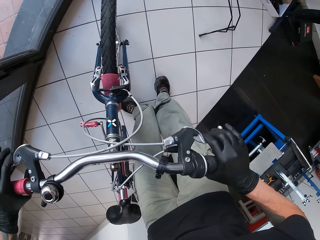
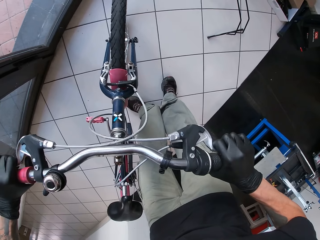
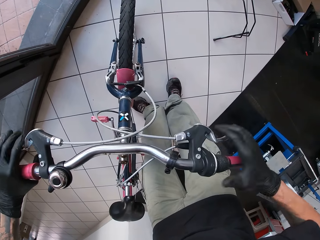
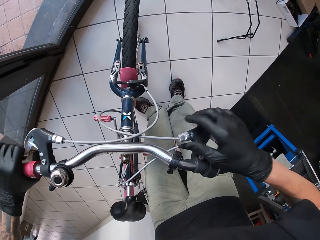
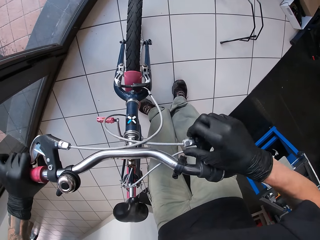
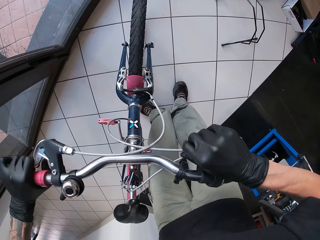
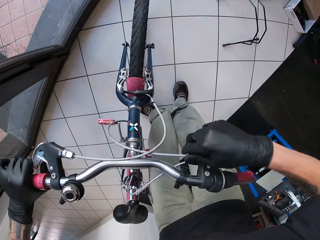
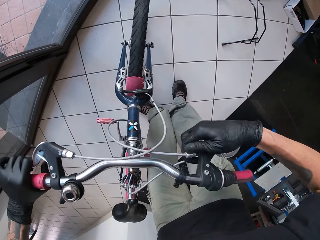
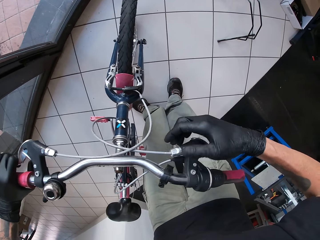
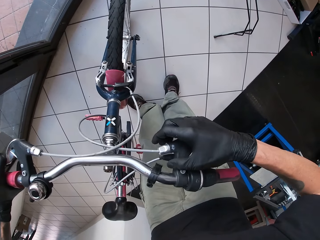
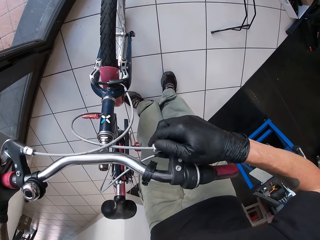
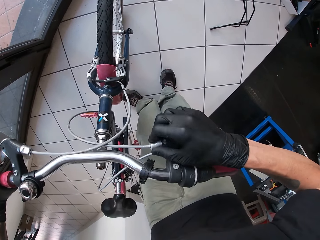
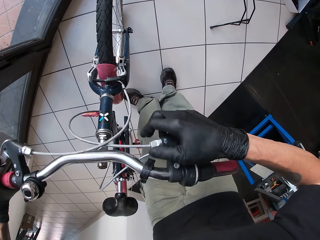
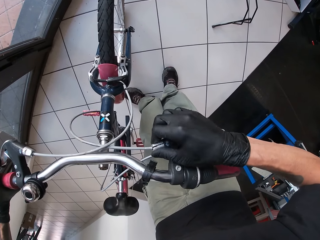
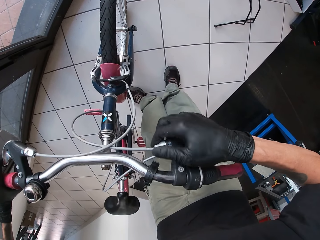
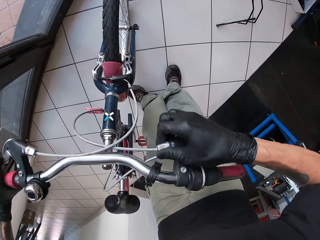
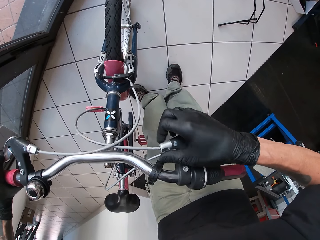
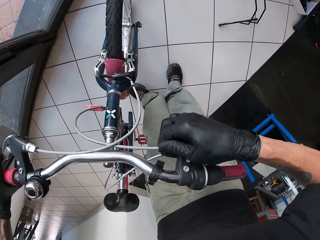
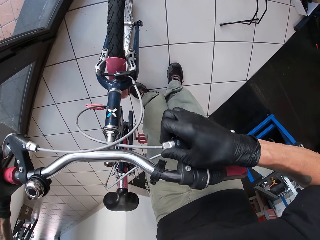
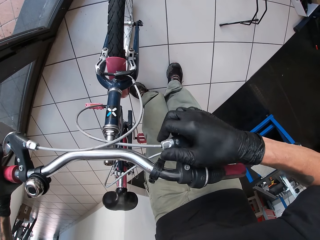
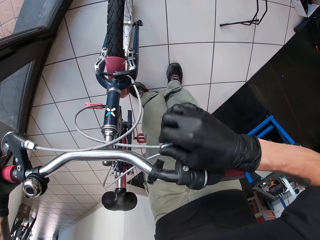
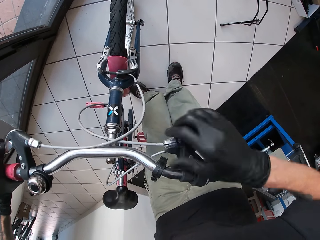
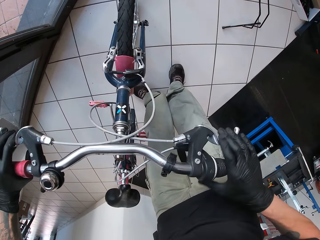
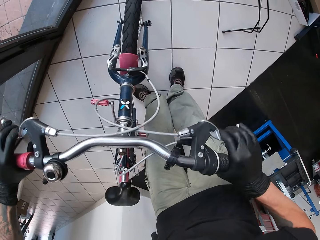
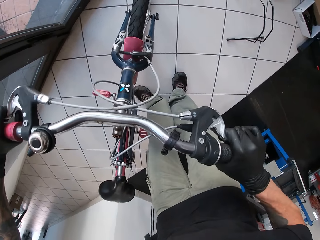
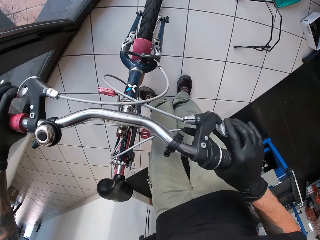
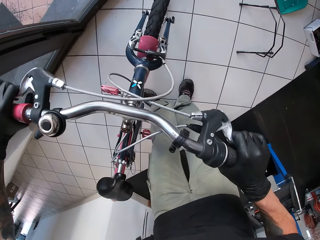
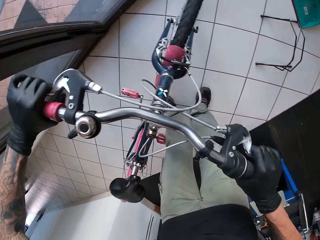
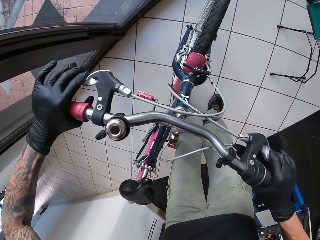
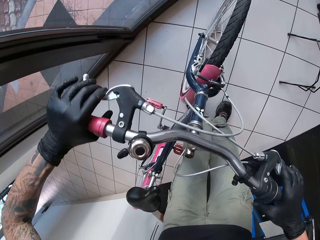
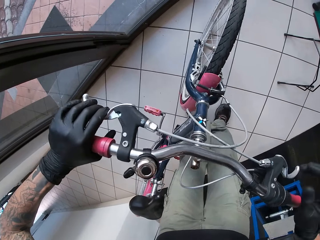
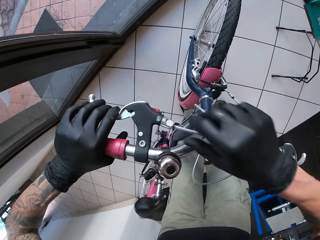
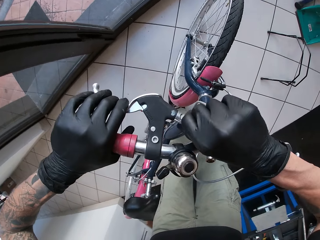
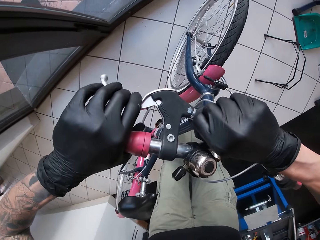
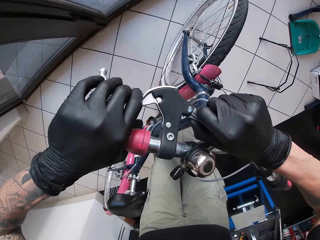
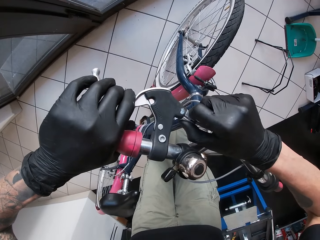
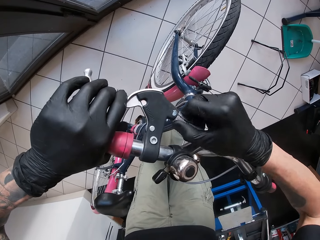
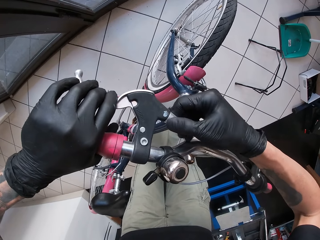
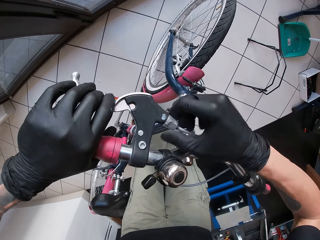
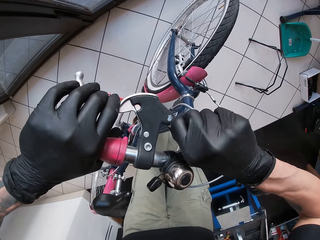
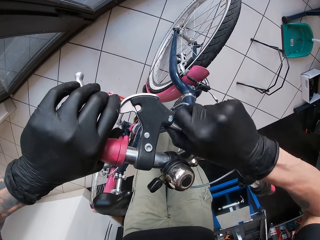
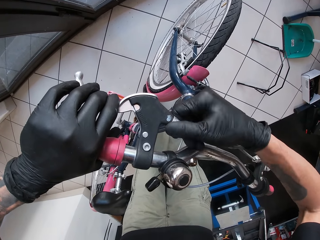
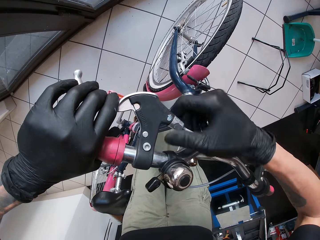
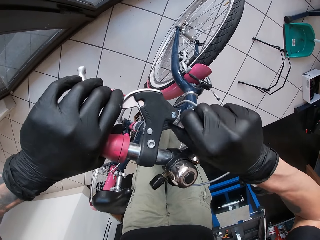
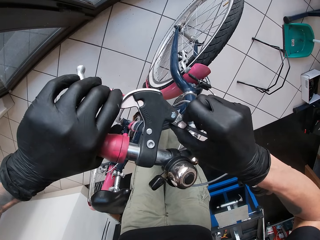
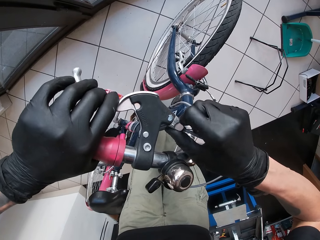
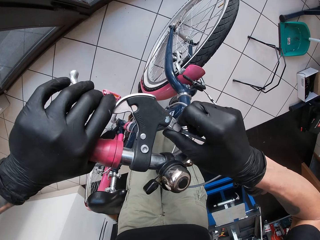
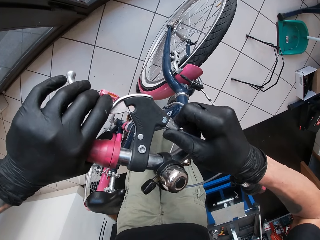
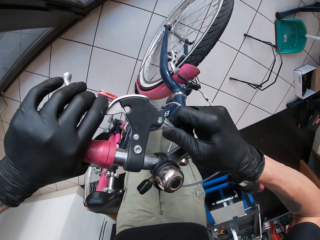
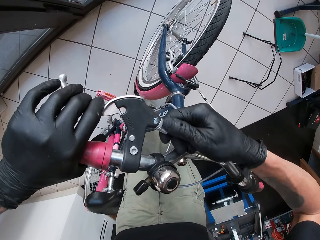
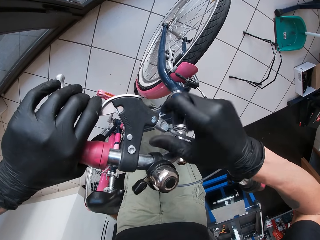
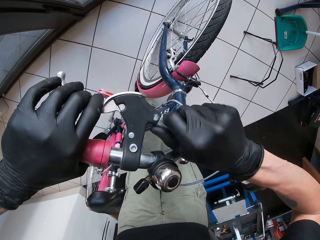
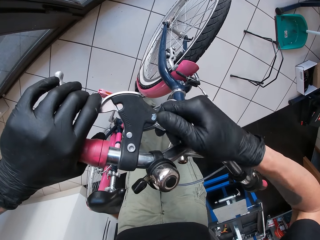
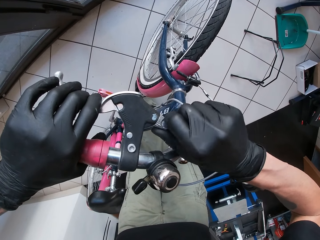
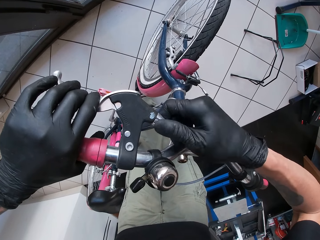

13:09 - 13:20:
The camera wearer presses the right and left brakes with his hand. He screws the right bicycle brake line with his right hand. He squeezes the bicycle lever with both hands. He screws the left bicycle brake line with his right hand.

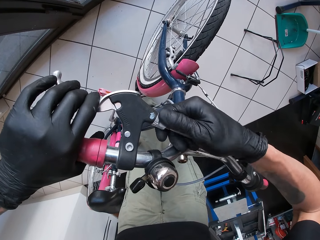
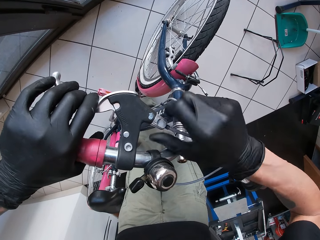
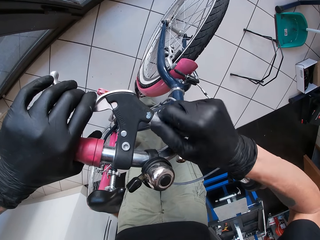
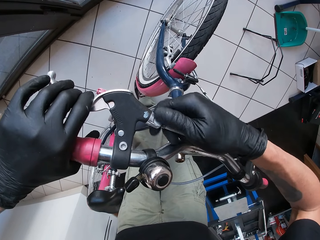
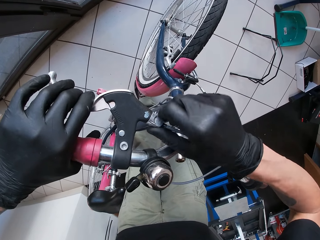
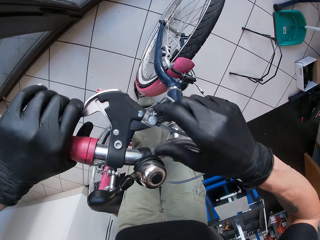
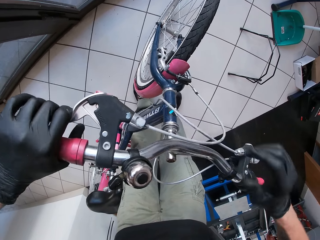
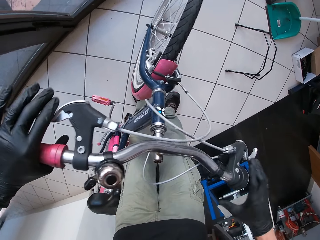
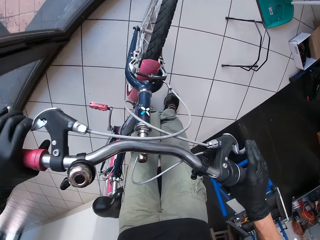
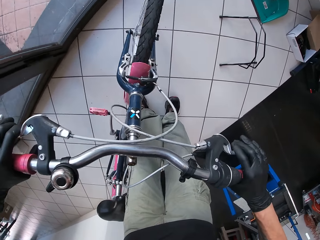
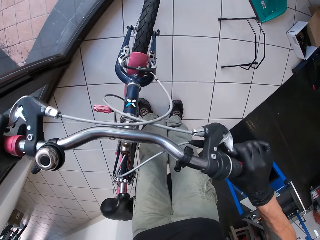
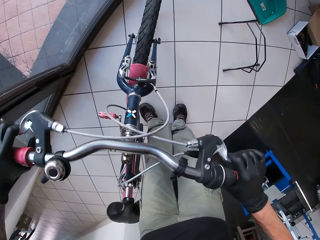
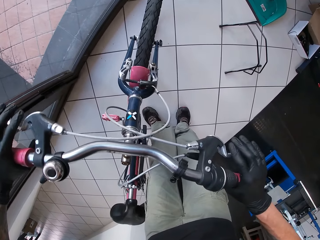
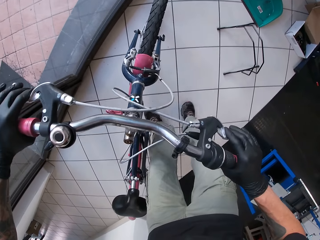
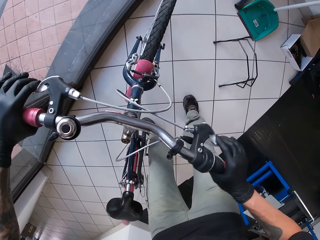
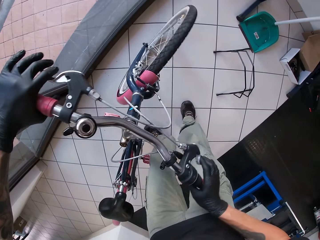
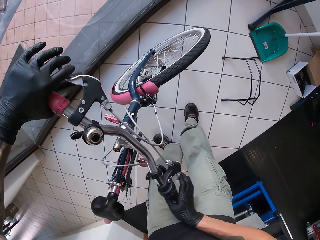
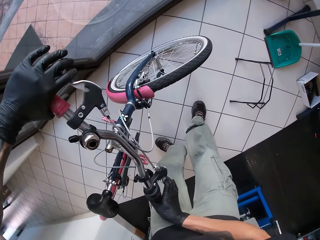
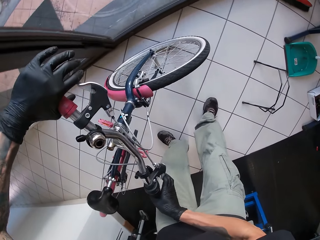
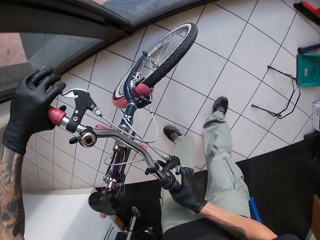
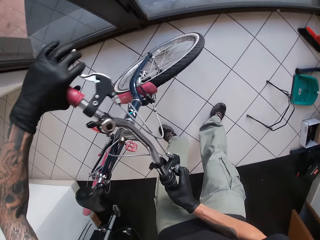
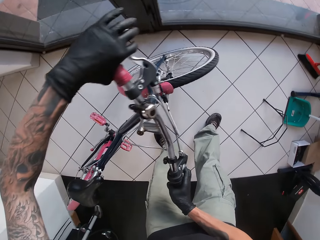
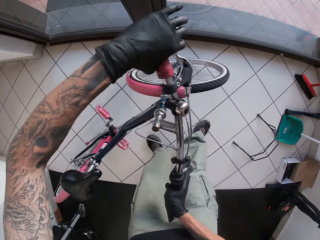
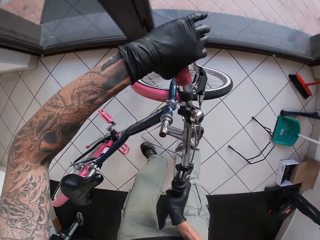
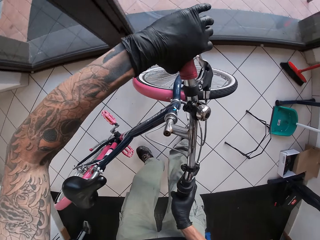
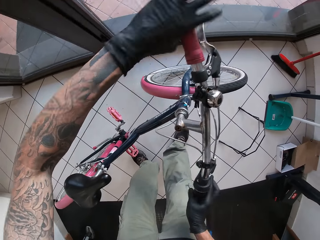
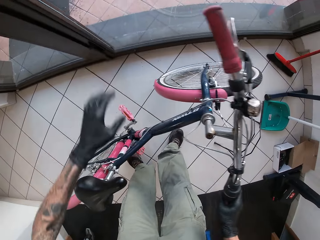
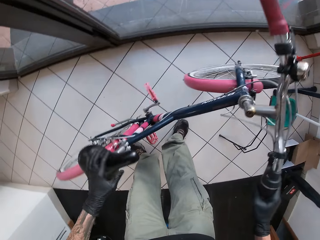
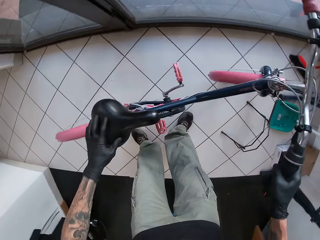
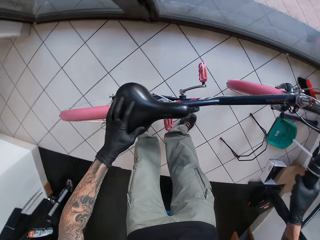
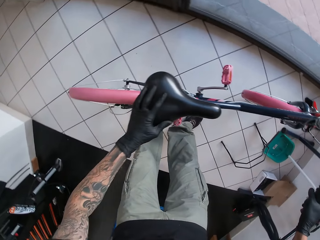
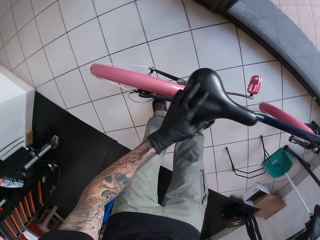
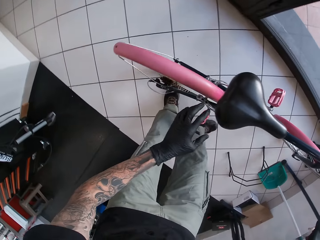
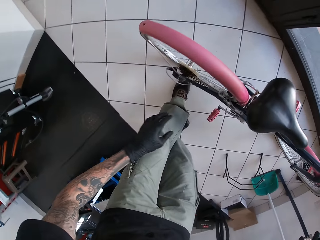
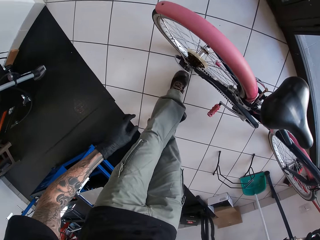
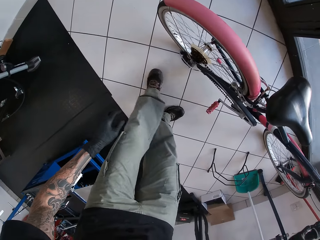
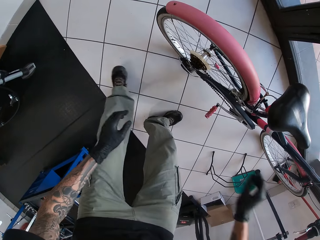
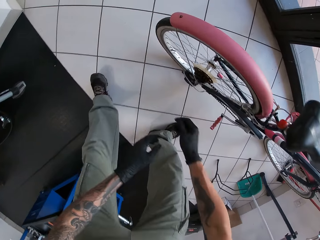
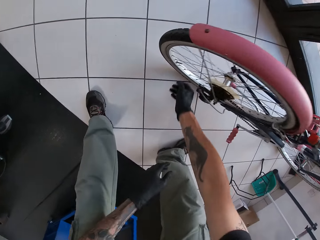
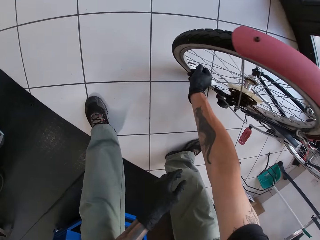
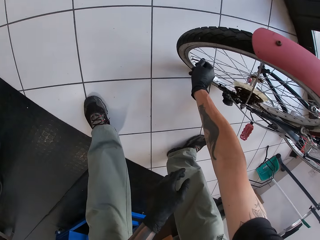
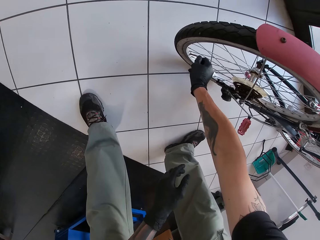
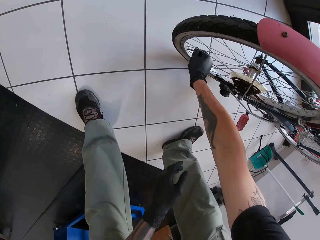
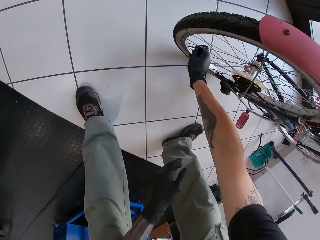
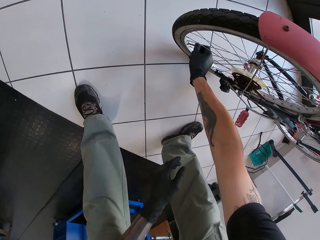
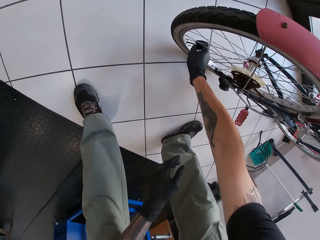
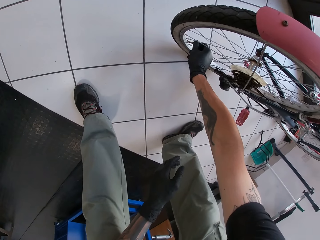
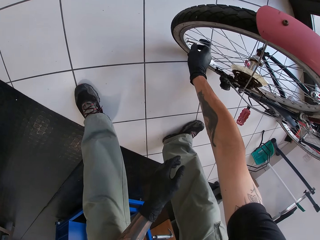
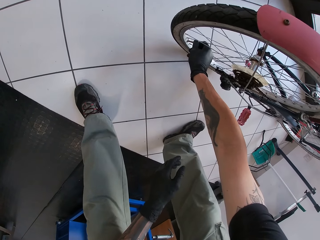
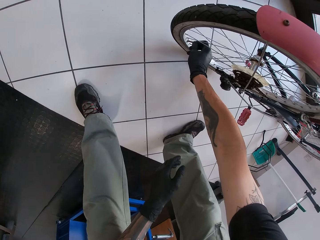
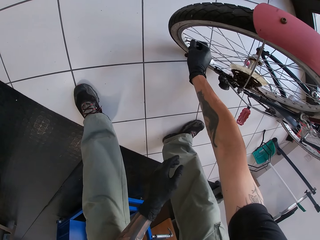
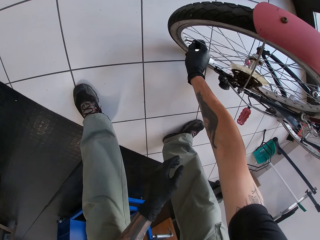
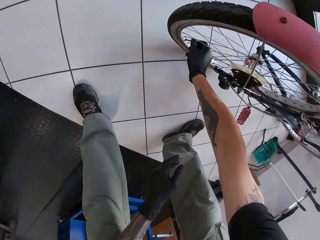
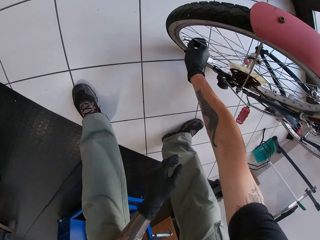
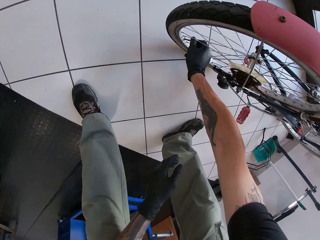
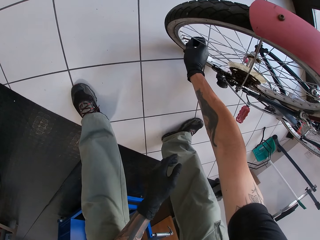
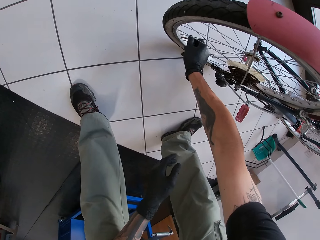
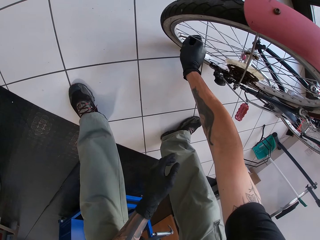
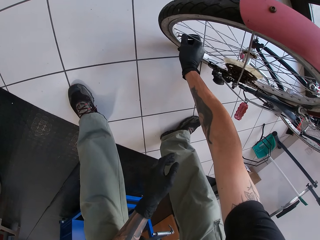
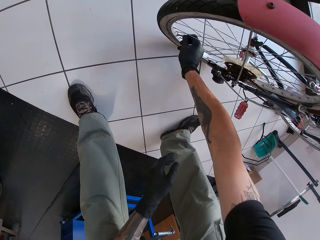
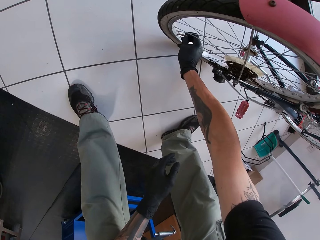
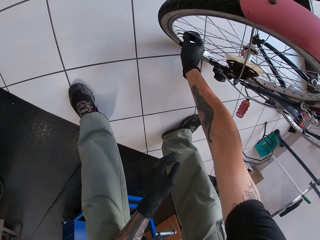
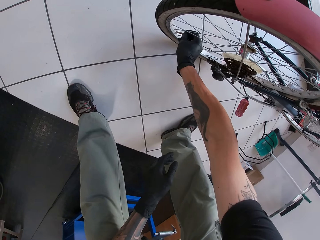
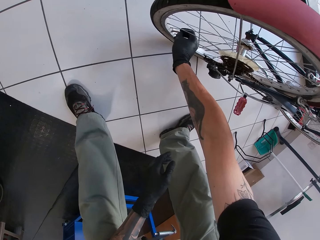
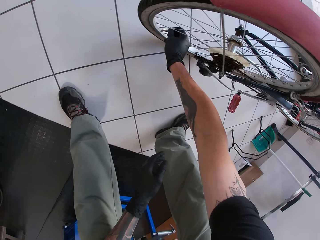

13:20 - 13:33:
The camera wearer squeezes the bicycle lever with both hands. He moves the bike forward. He unscrews a valve on a tire with his right hand.
